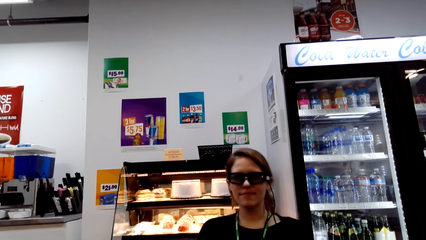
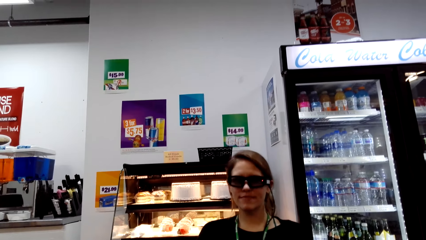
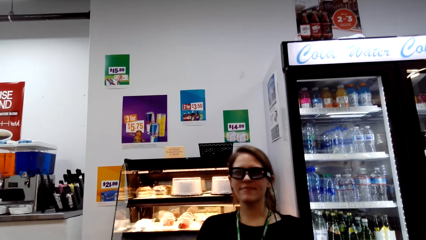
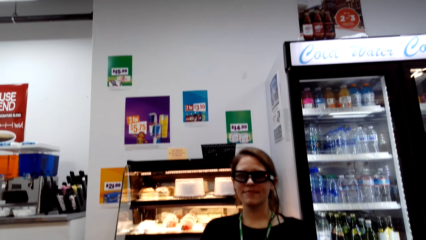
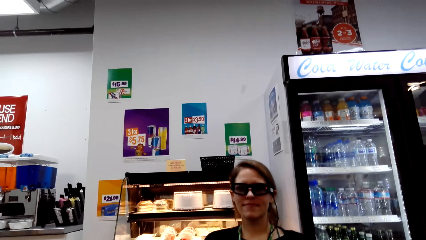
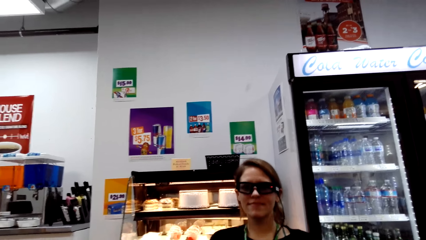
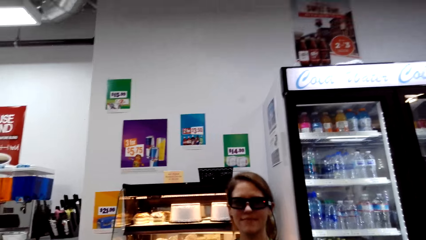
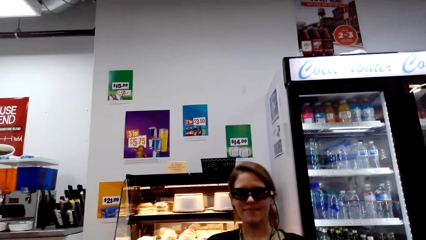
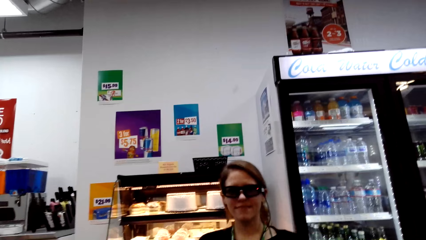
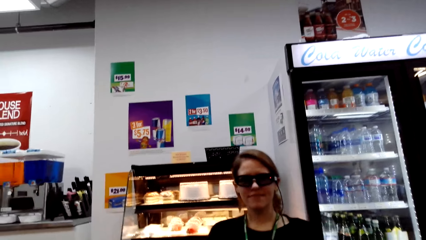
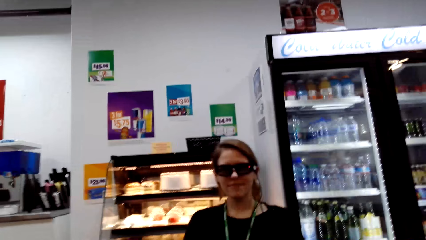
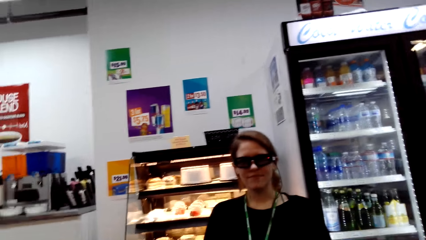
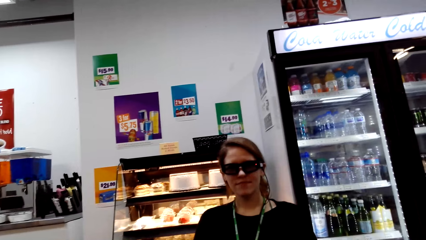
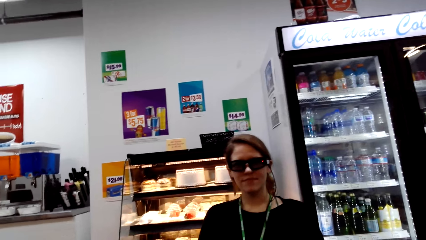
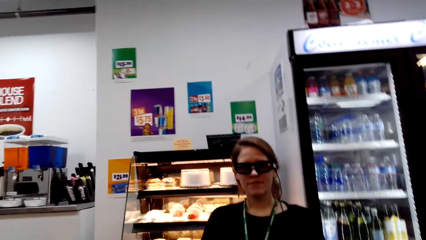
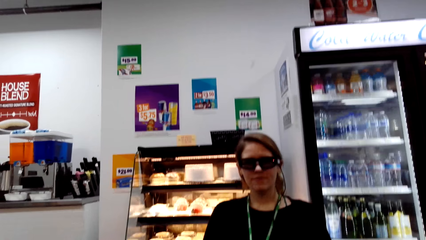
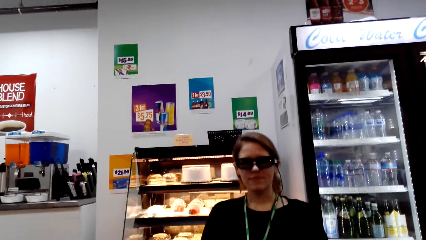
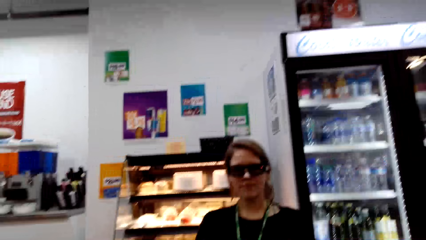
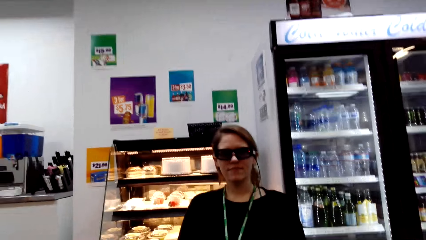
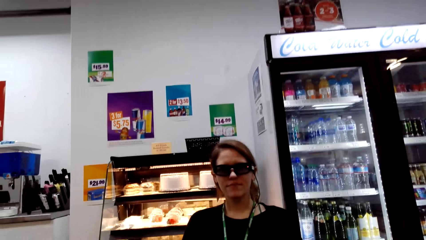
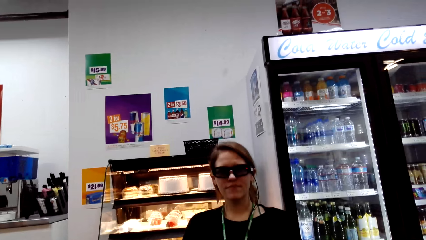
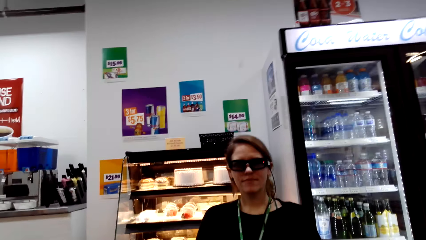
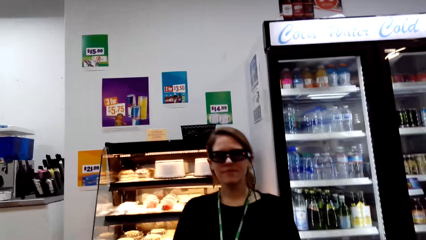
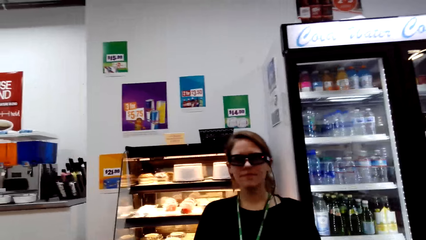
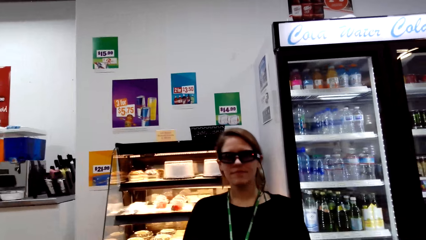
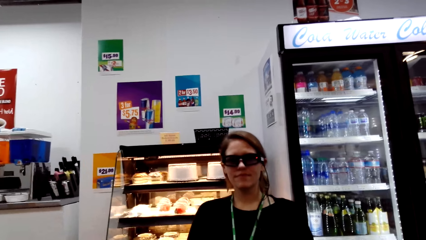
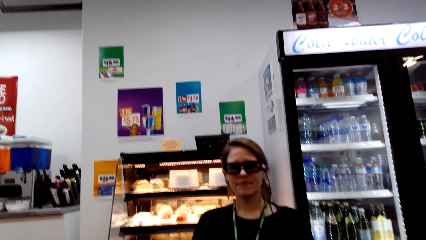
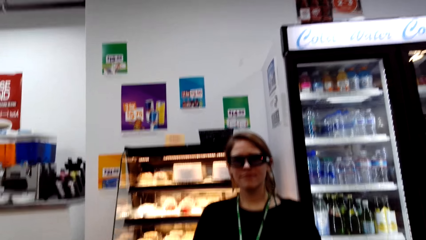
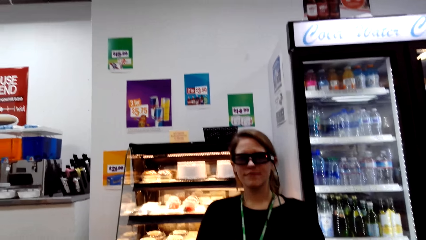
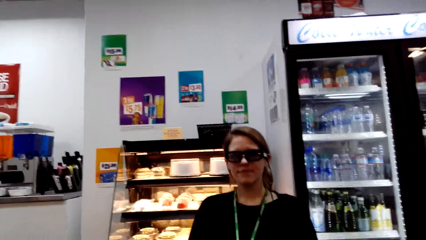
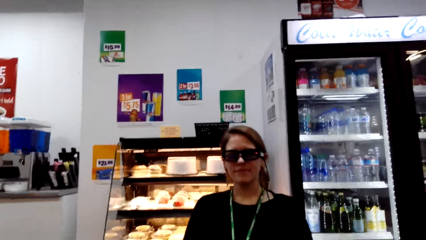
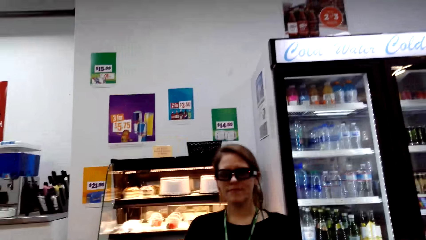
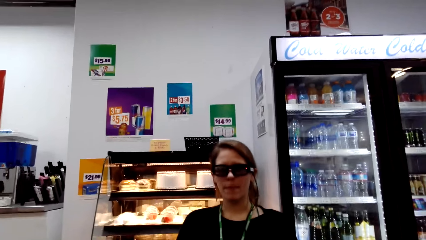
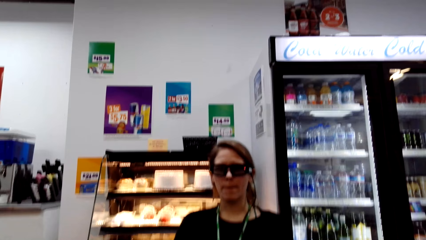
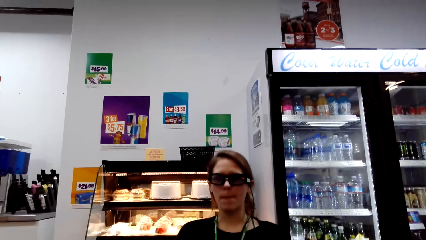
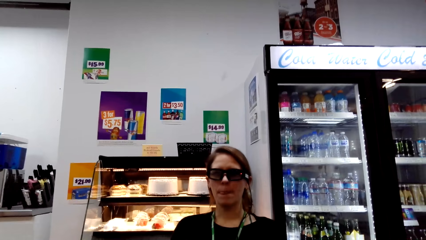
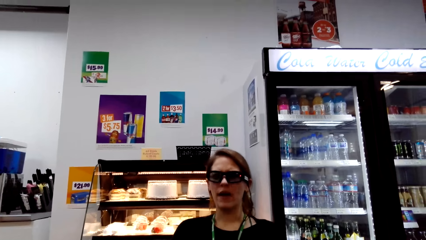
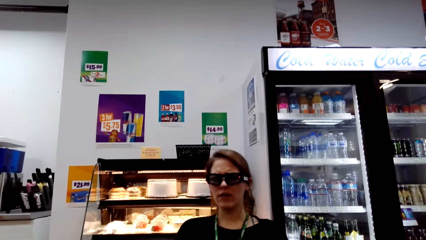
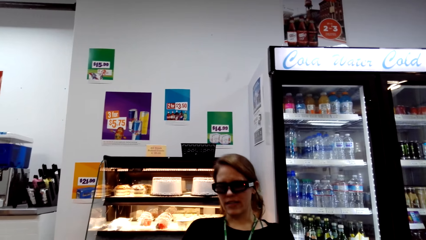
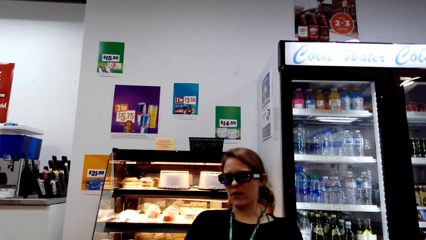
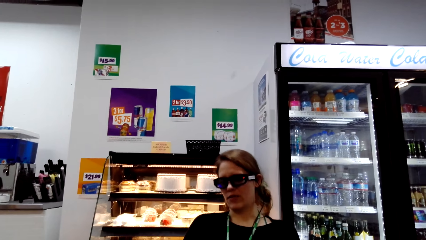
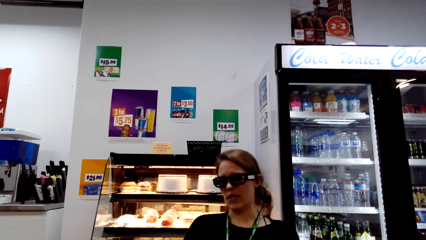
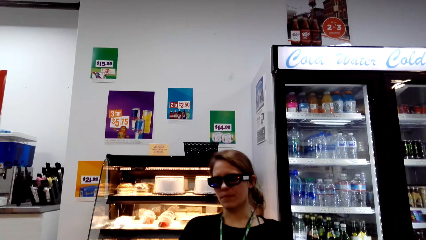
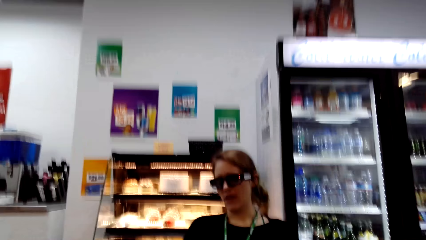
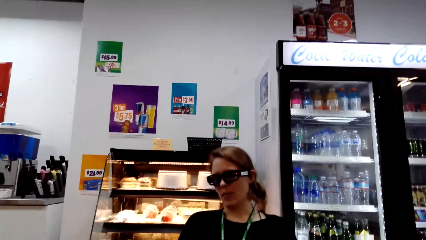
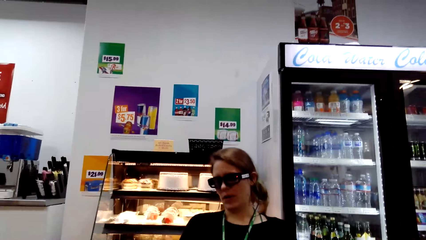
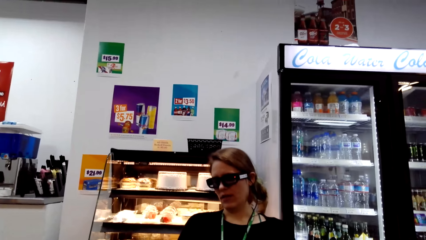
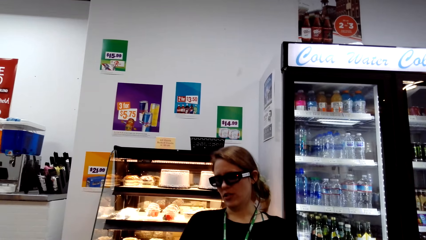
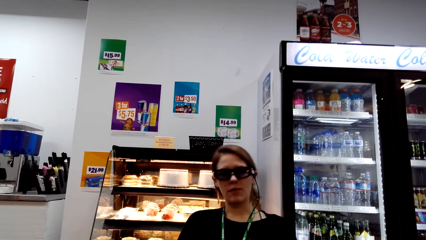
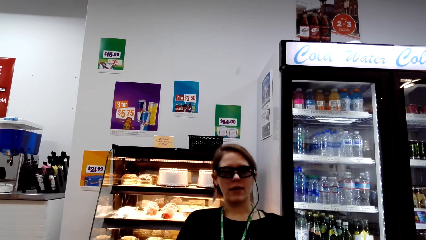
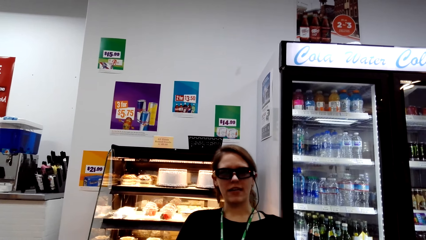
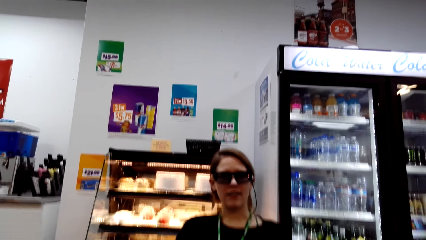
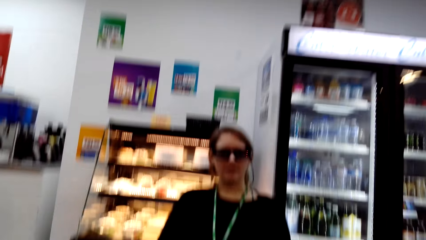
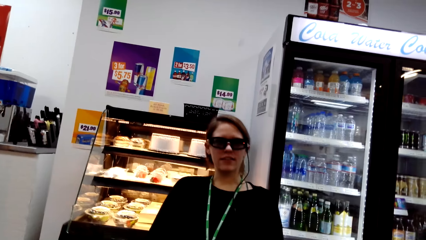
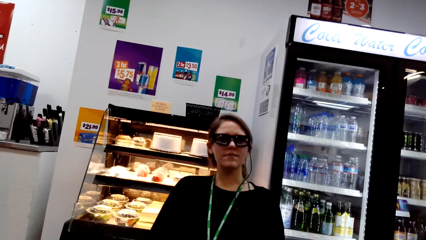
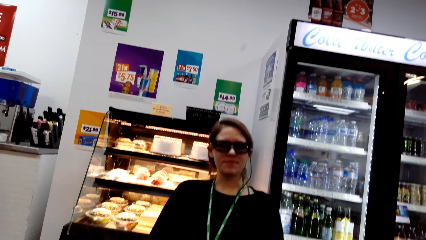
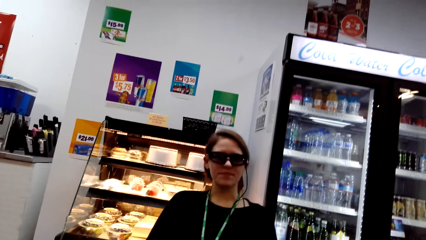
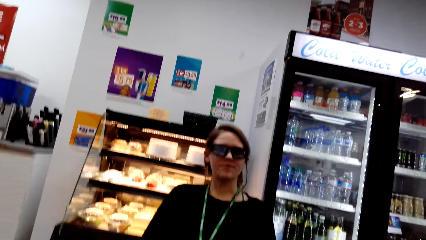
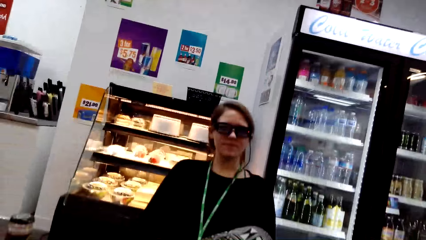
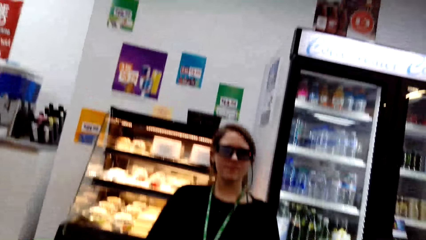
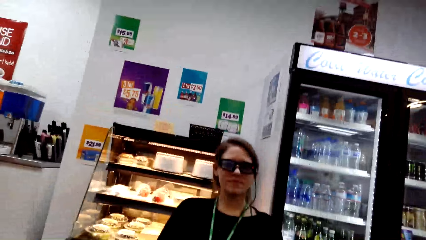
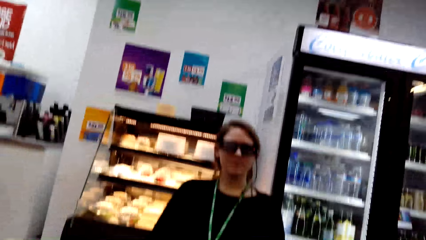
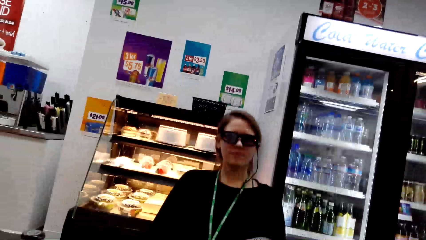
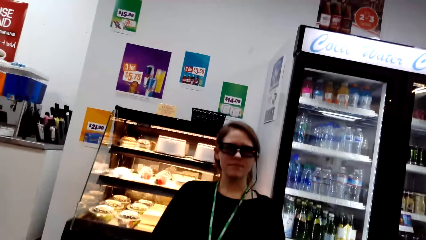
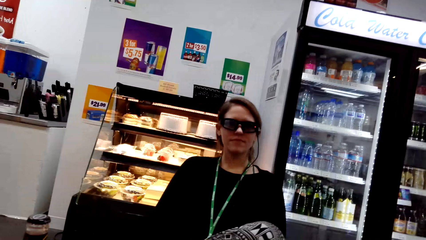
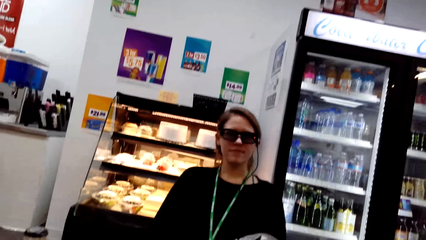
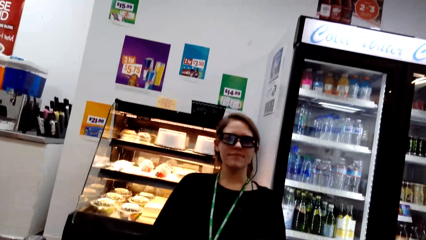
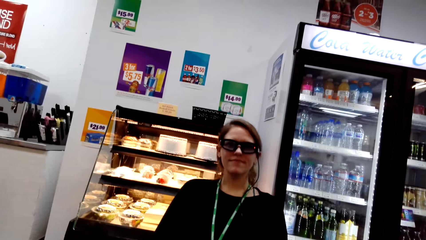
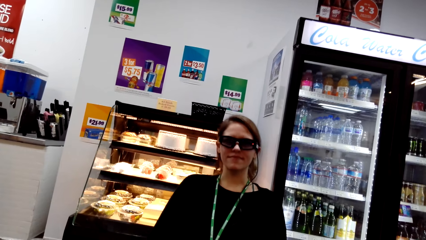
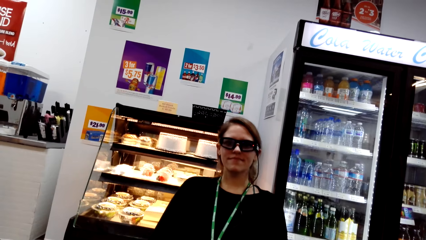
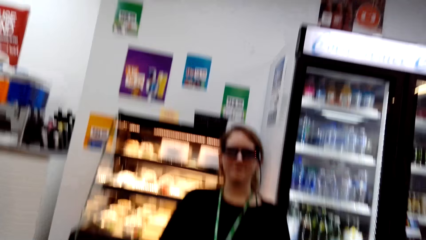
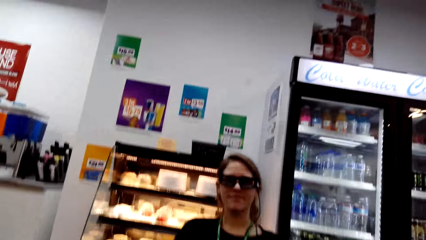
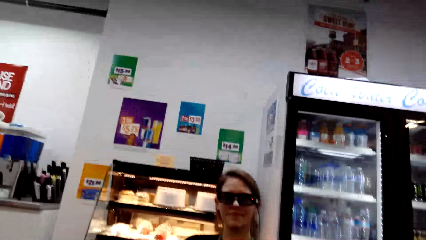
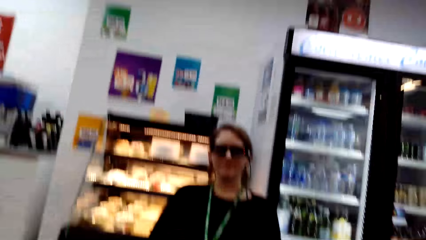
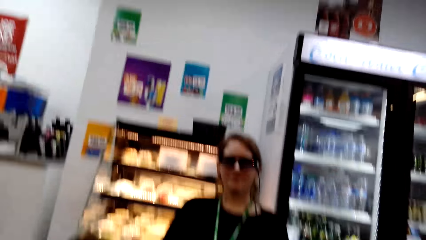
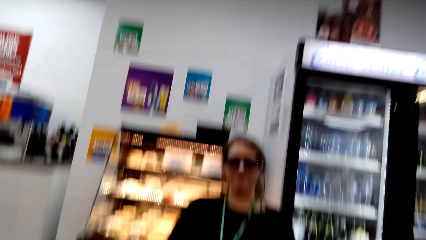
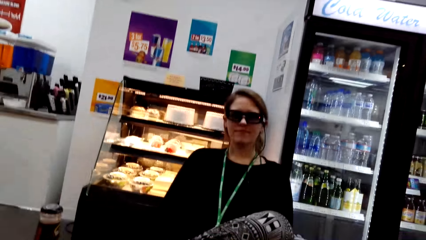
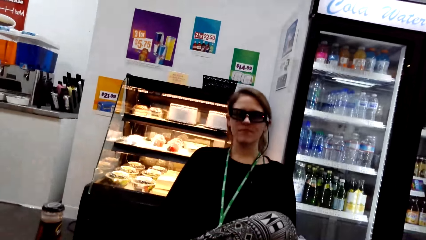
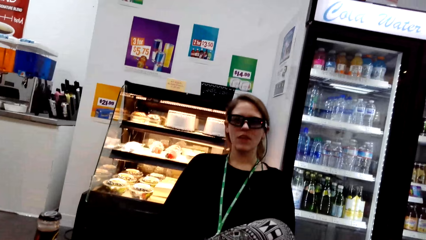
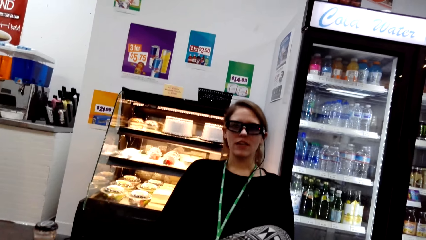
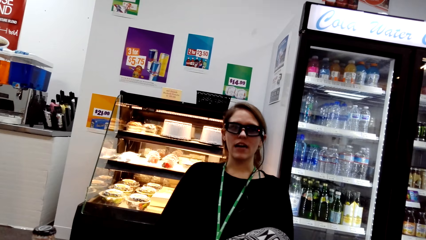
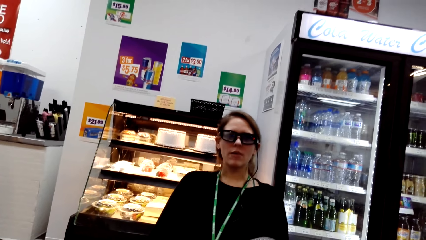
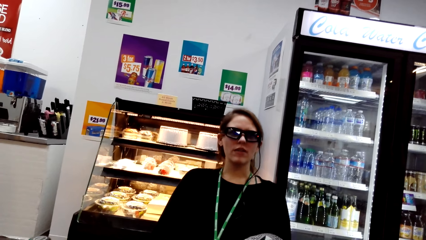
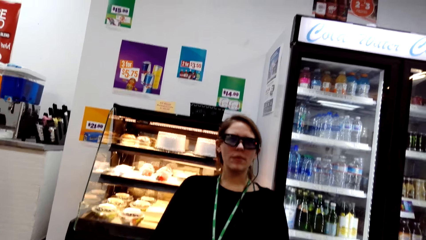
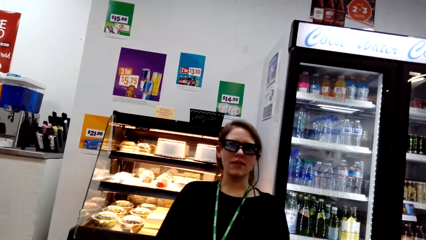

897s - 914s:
A woman nods her head. The camera wearer interacts with the woman. The woman nods her head.
